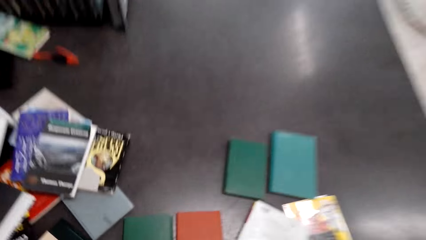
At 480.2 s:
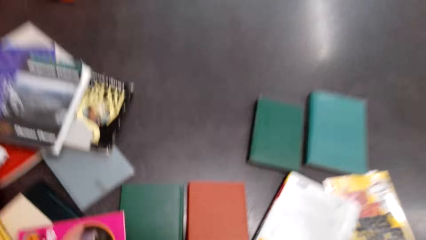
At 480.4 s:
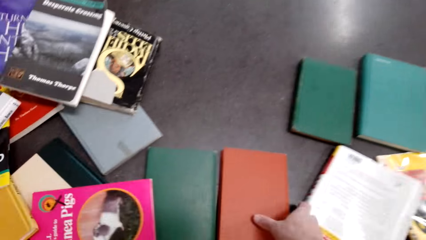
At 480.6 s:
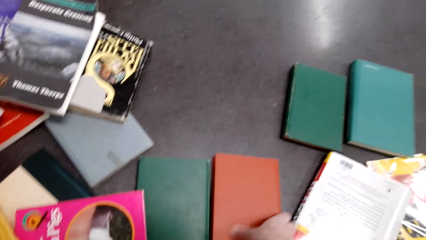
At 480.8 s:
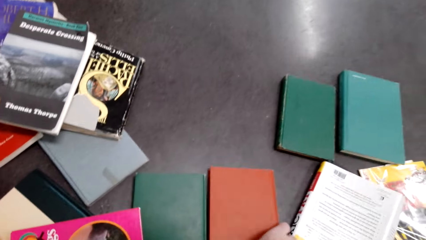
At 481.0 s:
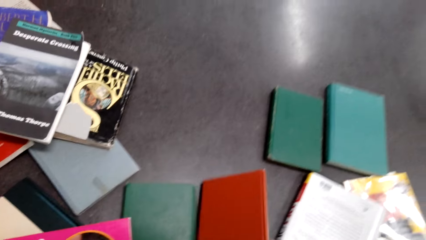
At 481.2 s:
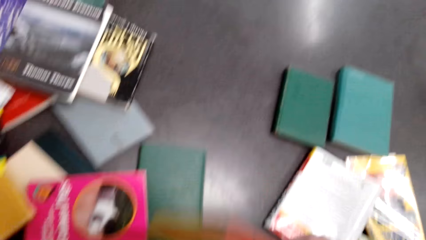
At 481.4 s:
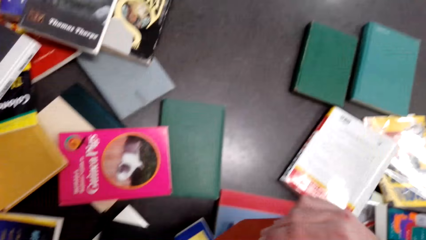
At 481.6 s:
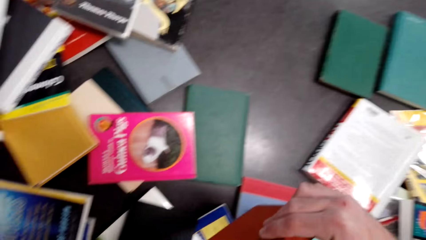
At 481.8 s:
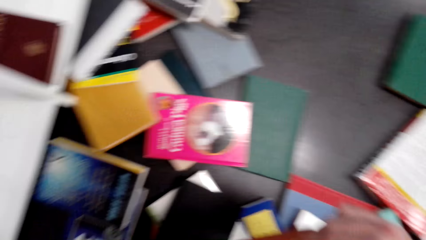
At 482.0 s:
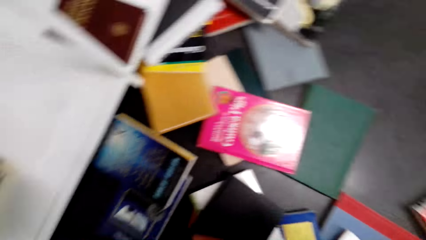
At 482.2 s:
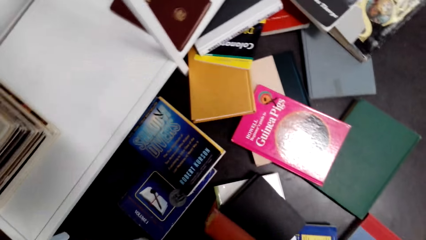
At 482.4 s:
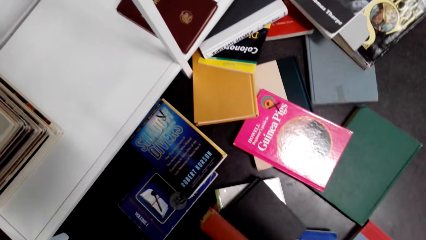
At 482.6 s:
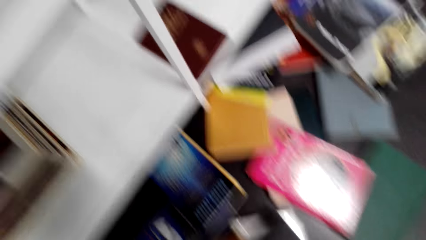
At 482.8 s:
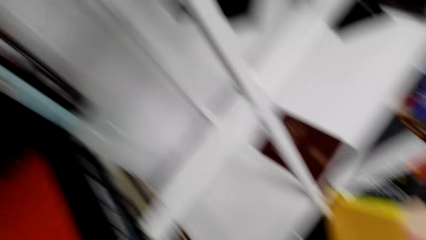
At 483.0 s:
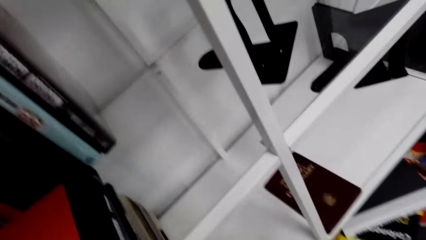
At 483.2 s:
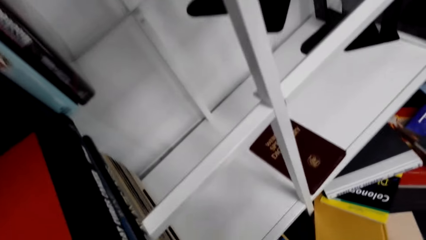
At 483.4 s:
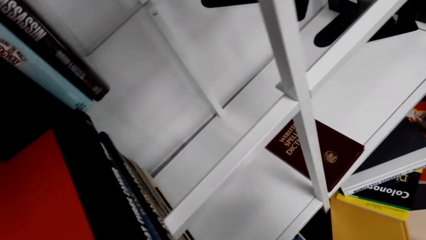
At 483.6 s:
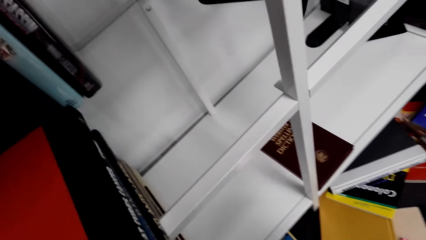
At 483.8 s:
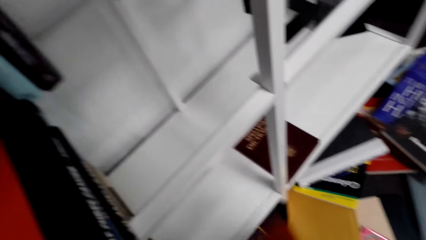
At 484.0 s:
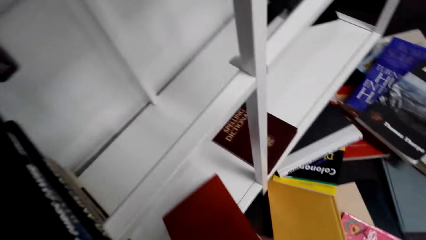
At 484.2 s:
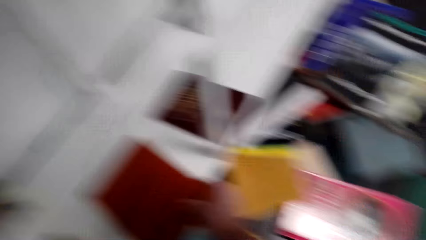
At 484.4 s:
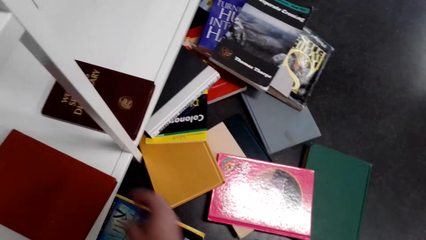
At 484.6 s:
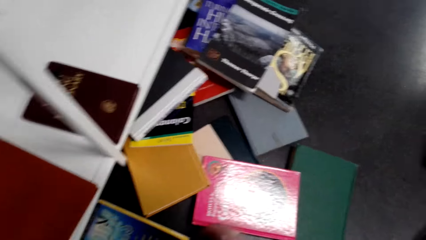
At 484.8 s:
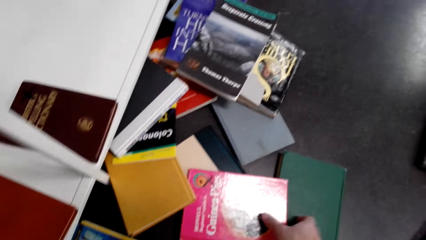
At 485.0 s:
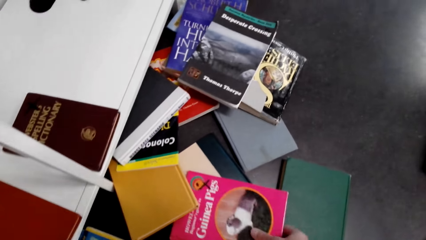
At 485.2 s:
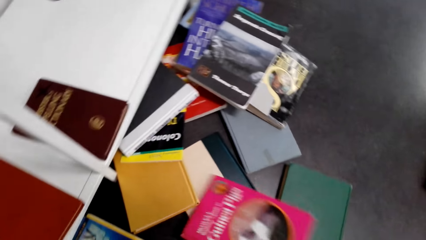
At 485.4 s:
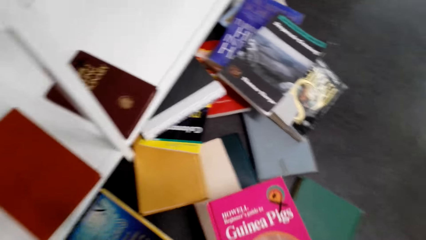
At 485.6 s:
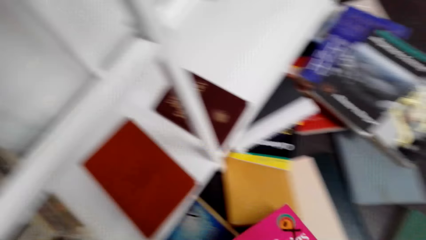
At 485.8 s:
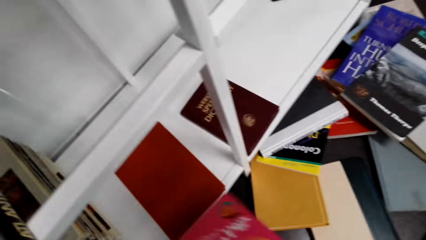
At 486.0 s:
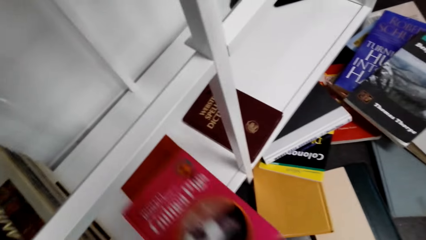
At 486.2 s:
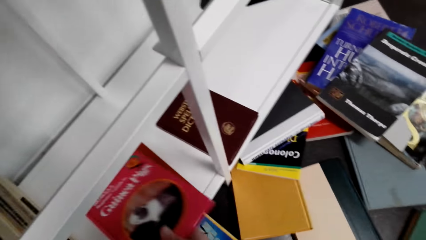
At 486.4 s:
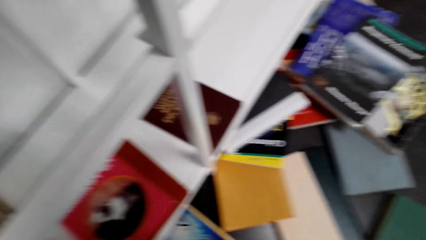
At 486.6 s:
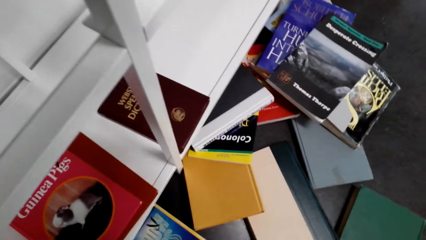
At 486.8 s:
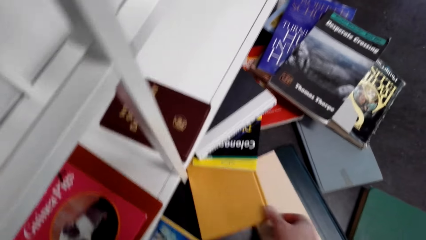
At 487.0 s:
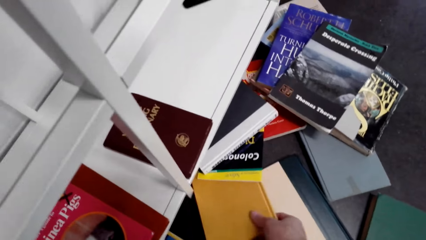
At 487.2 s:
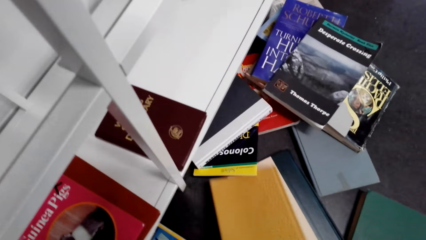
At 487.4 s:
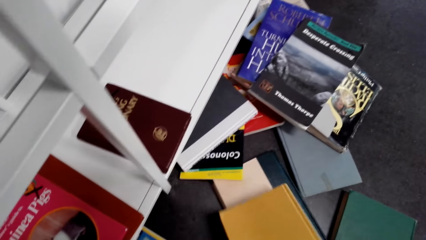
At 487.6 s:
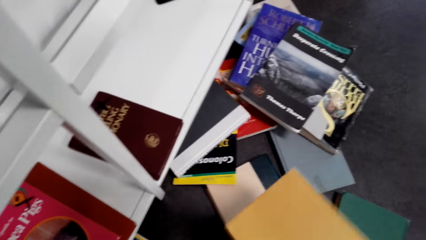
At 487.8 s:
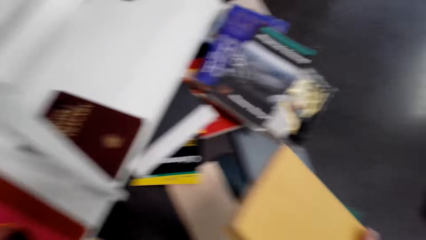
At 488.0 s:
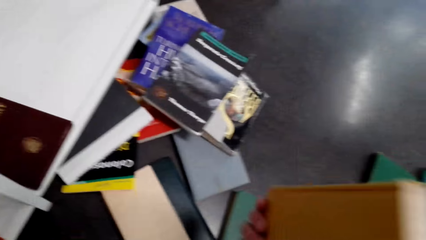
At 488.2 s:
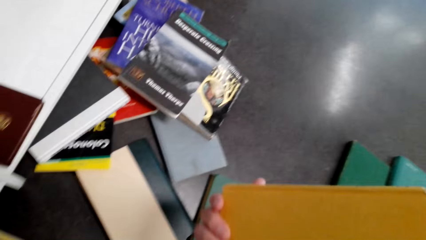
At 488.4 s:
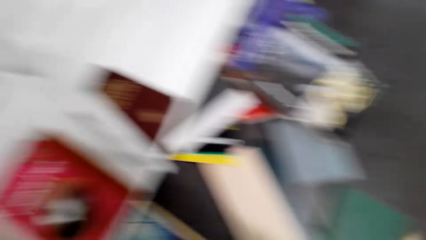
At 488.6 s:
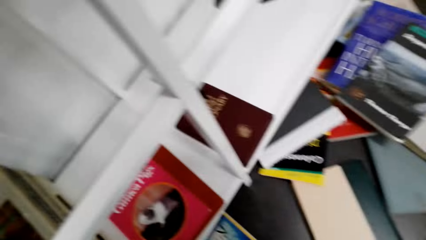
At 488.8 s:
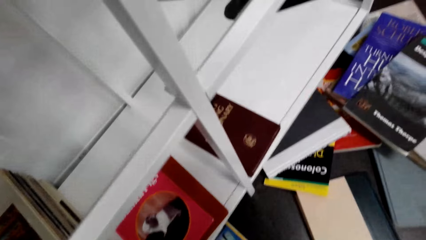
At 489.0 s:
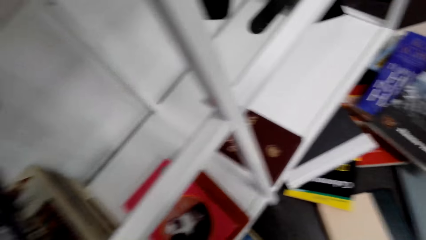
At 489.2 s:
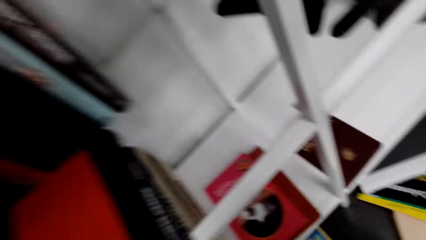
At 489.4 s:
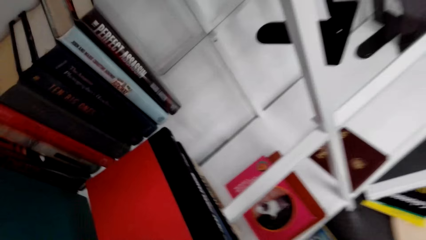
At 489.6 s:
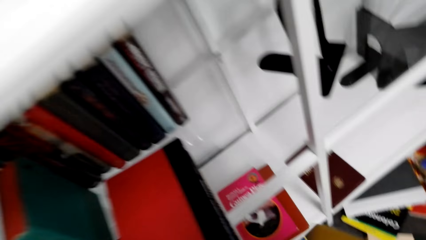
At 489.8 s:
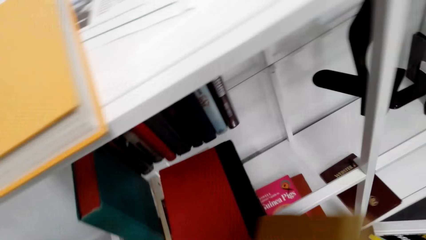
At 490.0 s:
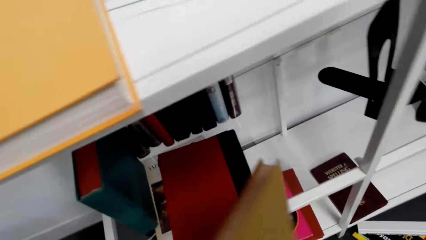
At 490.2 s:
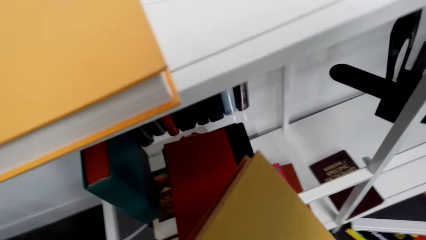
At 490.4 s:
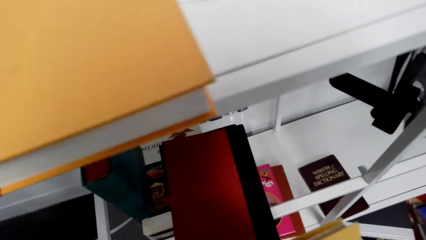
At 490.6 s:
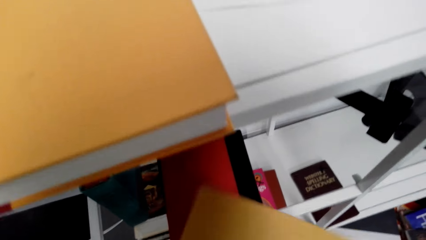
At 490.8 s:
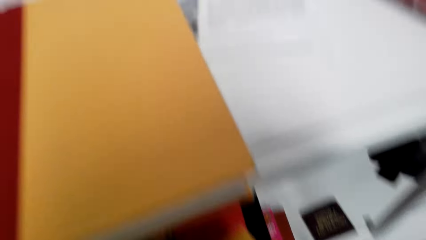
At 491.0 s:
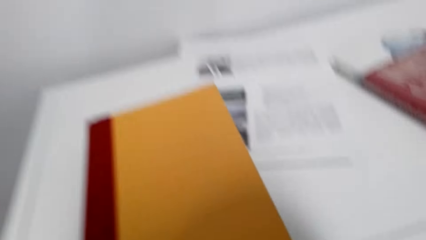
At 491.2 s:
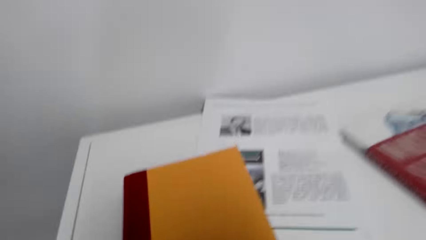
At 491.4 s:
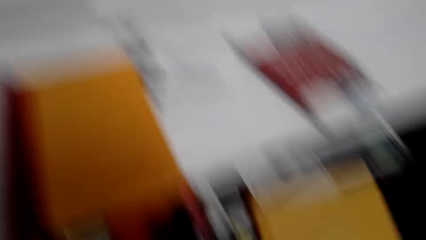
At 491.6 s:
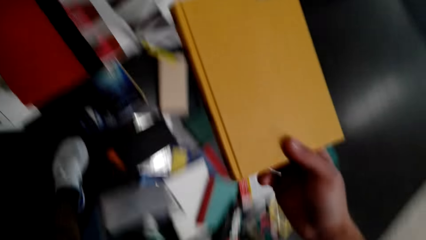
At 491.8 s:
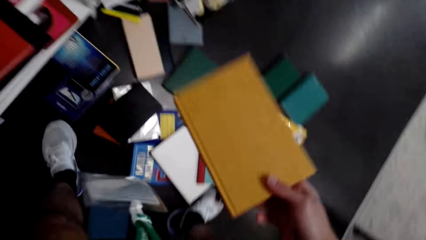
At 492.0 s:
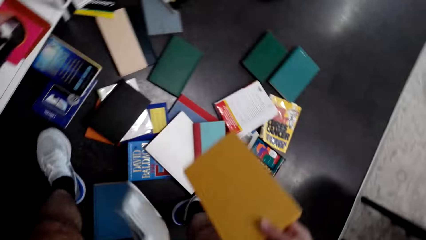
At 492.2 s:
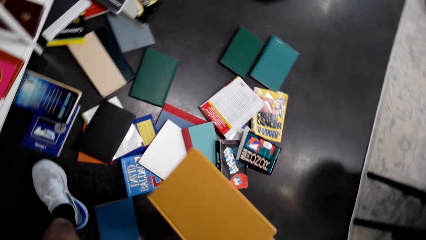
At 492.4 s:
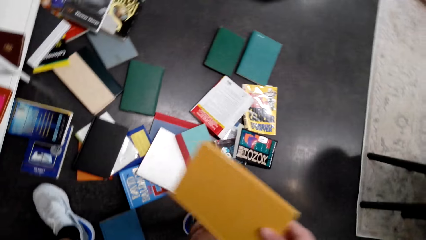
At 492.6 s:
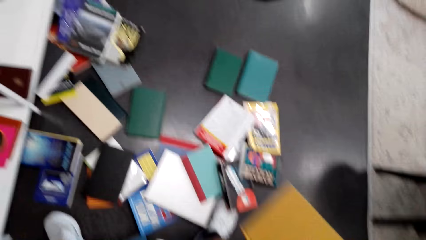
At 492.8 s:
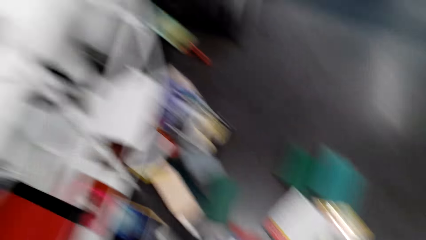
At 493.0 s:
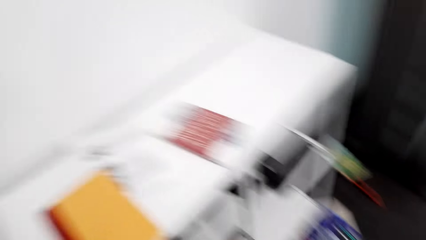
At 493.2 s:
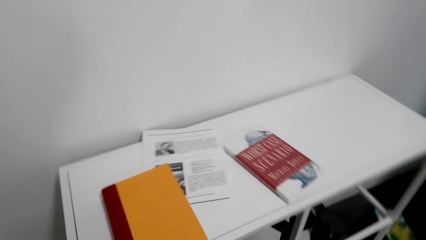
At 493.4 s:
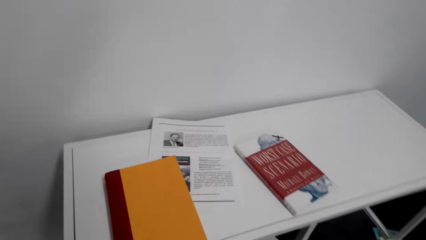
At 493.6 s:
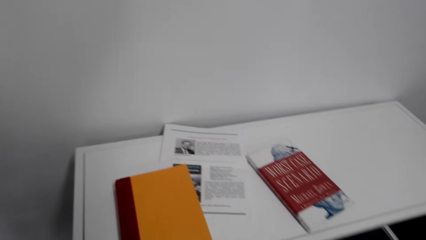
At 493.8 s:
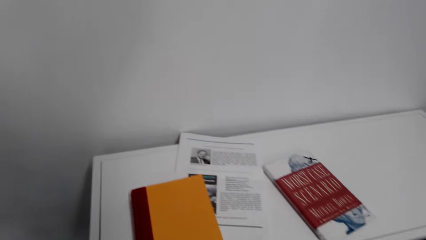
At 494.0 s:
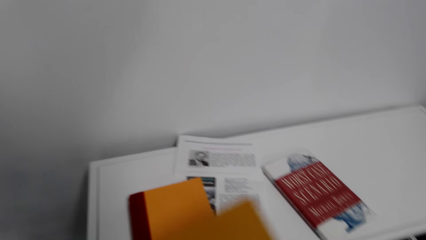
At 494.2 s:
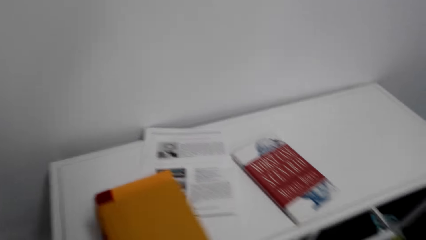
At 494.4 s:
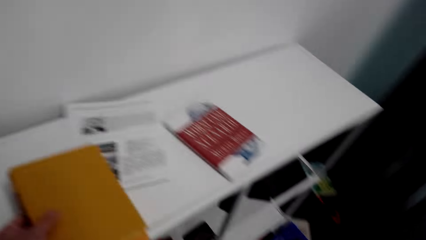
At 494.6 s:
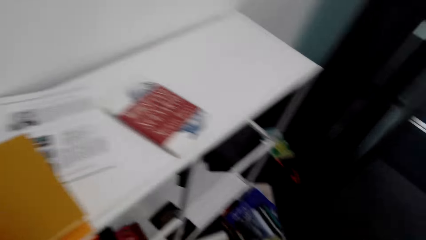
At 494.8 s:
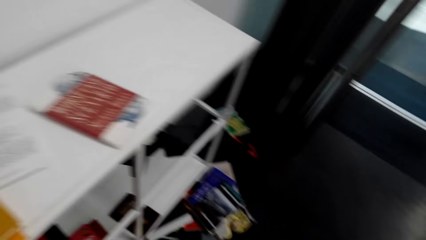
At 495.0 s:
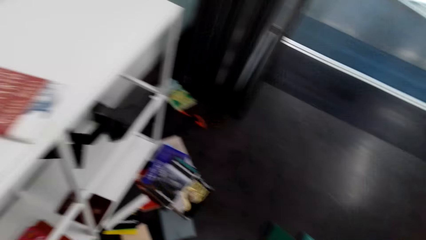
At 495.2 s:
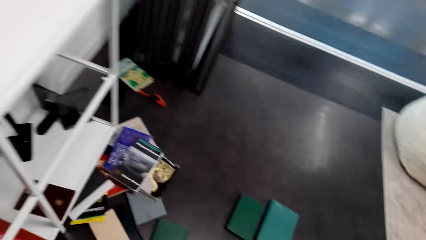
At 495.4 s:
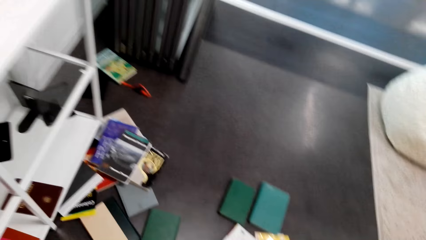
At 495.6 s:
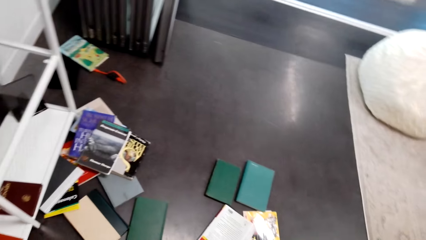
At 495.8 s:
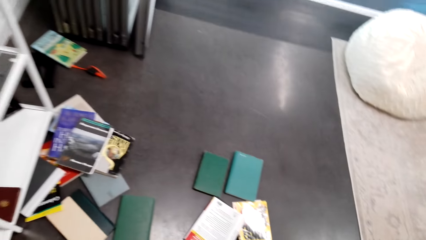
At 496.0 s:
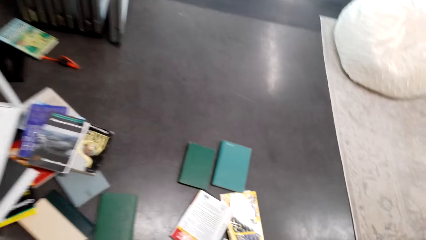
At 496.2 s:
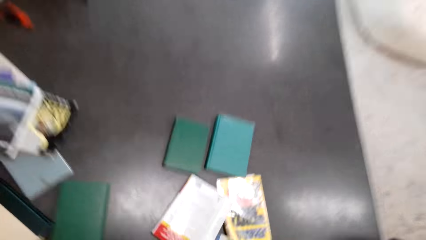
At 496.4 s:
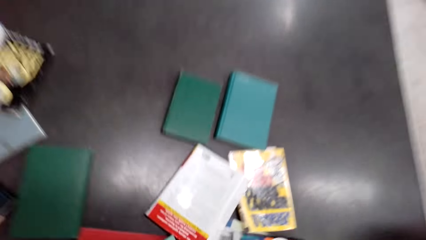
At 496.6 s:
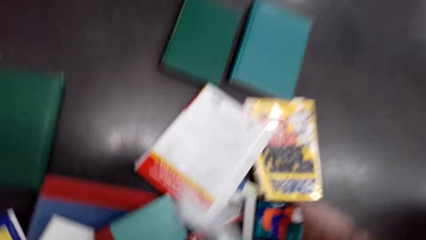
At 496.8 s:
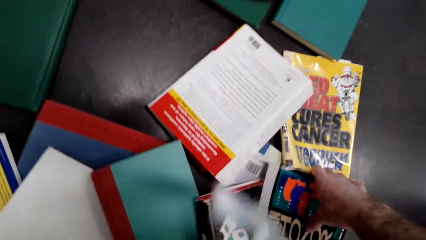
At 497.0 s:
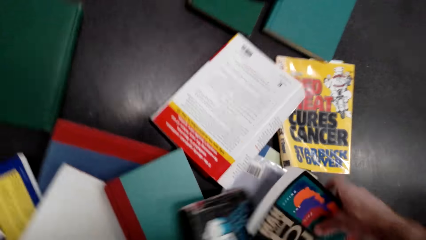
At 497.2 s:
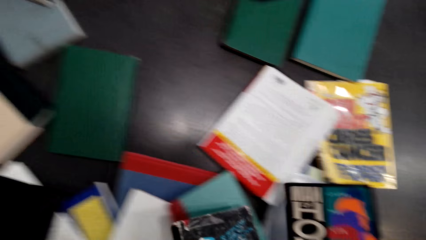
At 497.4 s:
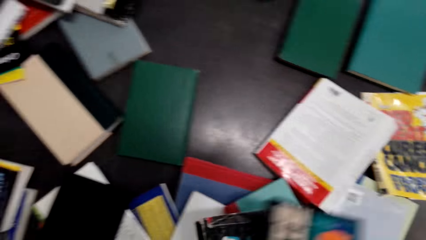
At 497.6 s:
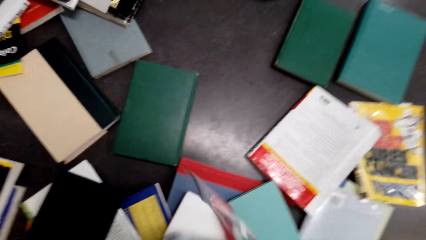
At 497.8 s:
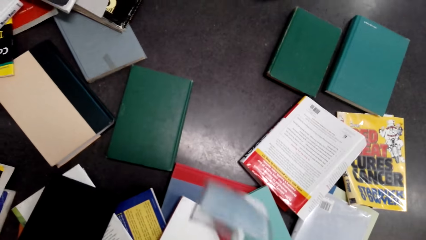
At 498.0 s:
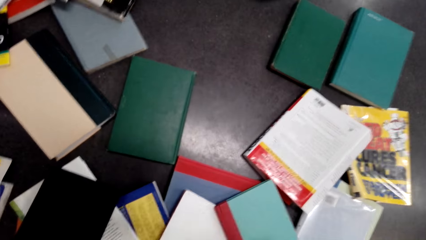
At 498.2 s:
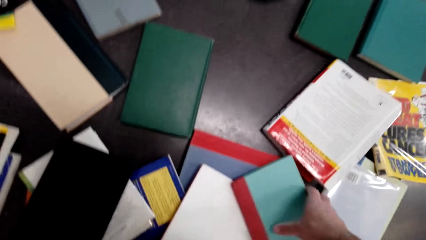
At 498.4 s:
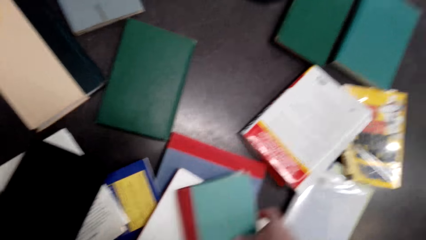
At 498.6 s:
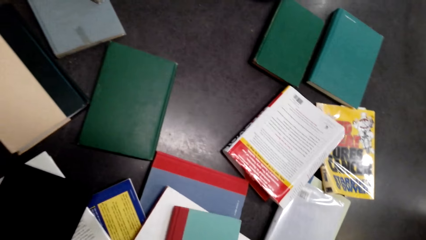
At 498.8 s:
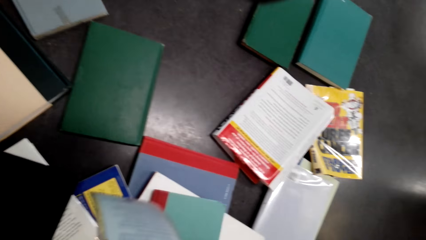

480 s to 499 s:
The camera wearer picks a book. They put the book on the shelf. They pick a book from the shelf, put the book on the shelf, pick up the book from the floor and put the book on the shelf. They pick a book, arrange the book in the shelf and pick a book.
